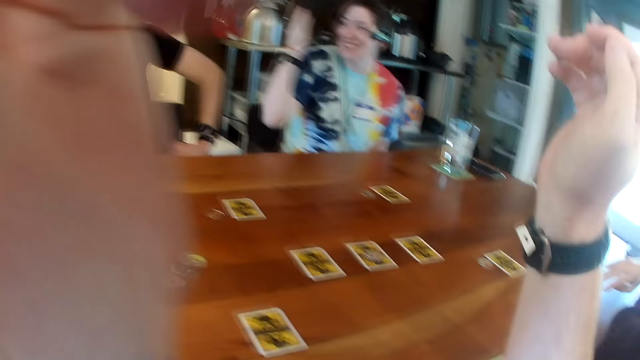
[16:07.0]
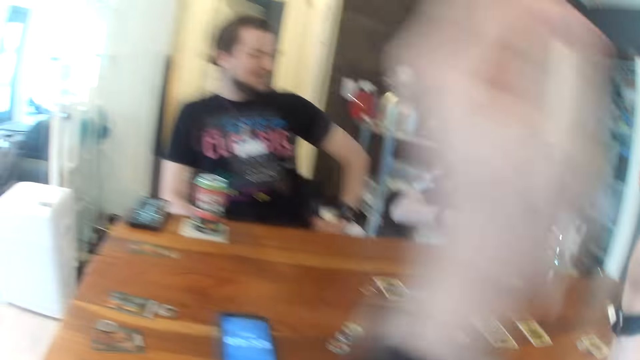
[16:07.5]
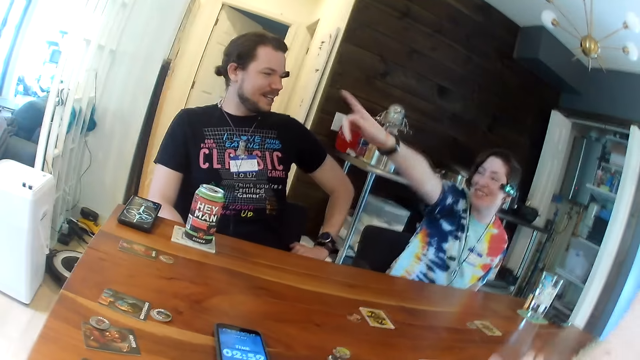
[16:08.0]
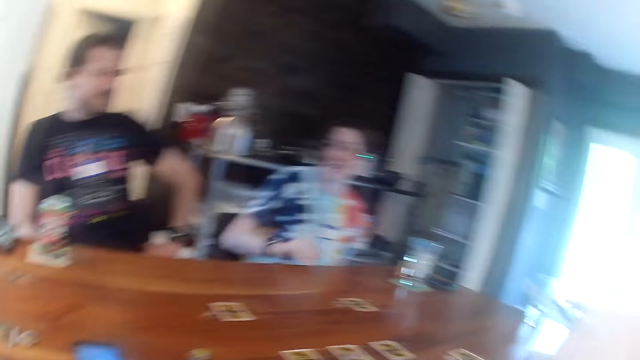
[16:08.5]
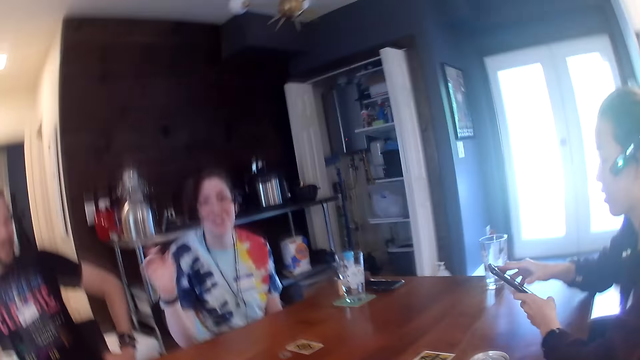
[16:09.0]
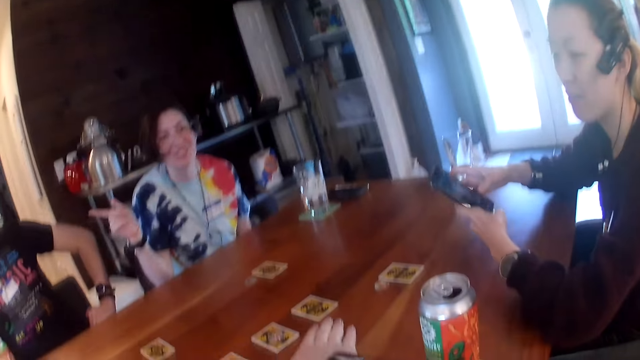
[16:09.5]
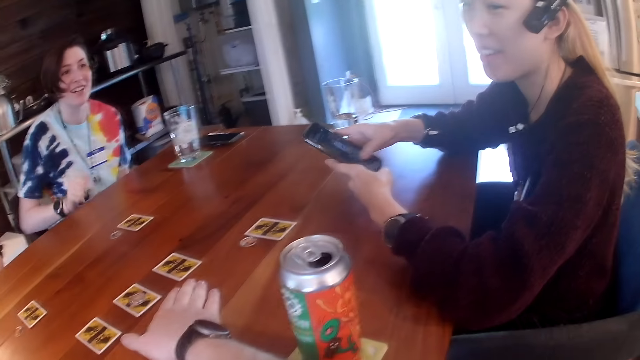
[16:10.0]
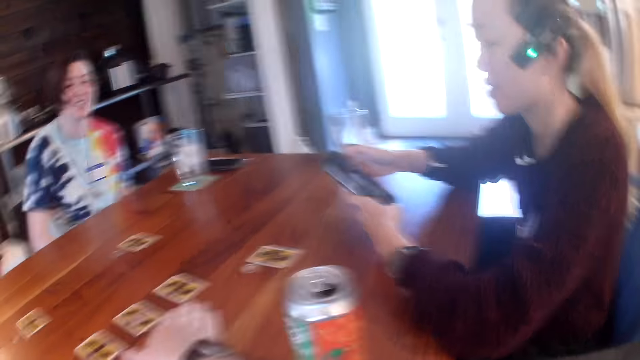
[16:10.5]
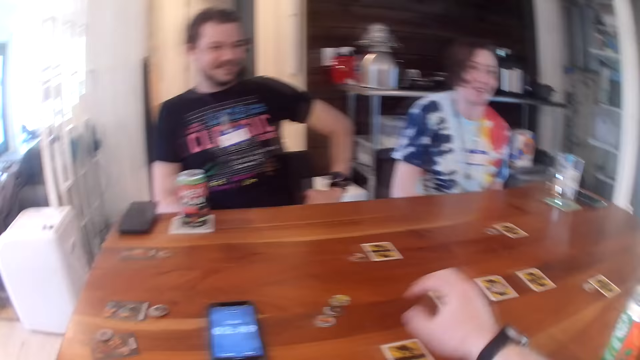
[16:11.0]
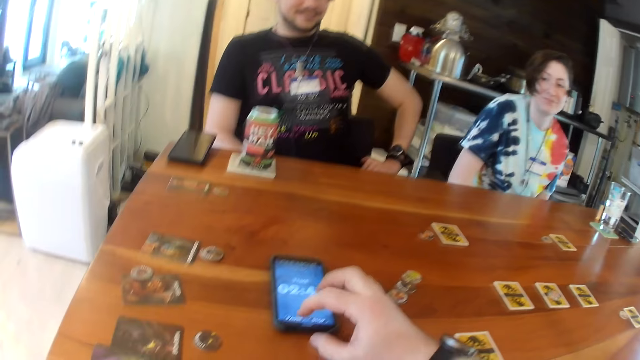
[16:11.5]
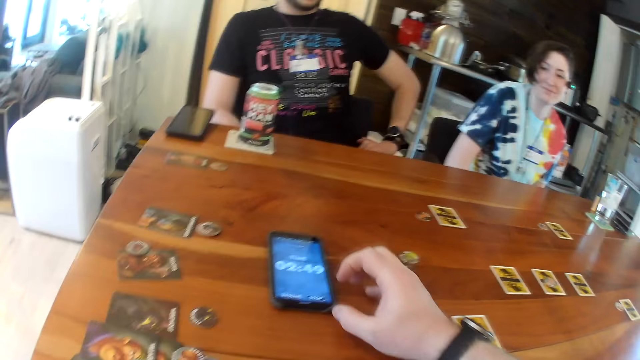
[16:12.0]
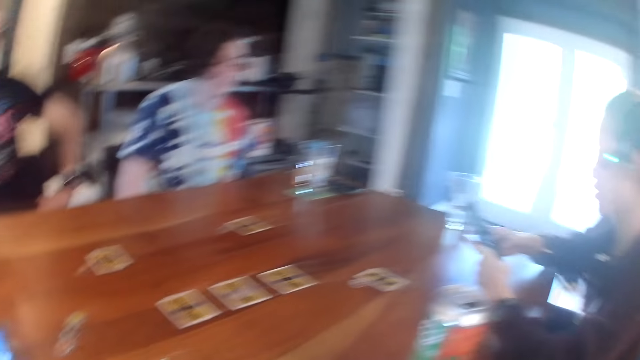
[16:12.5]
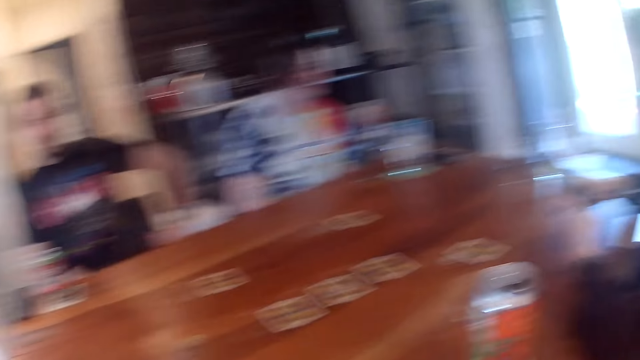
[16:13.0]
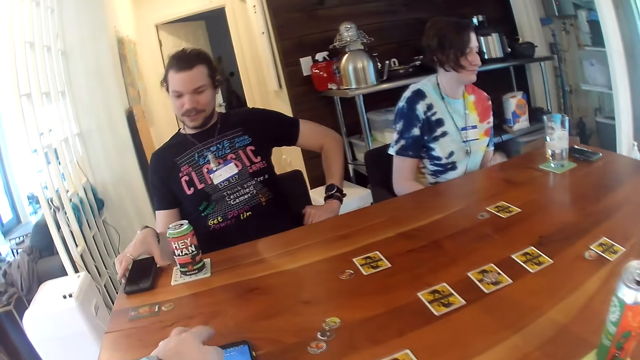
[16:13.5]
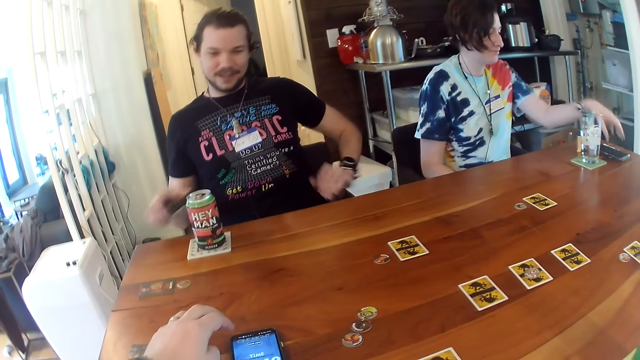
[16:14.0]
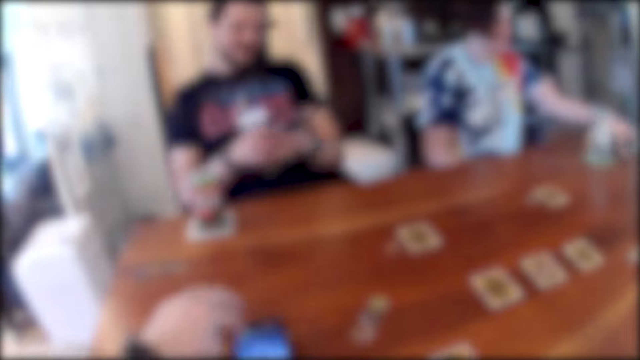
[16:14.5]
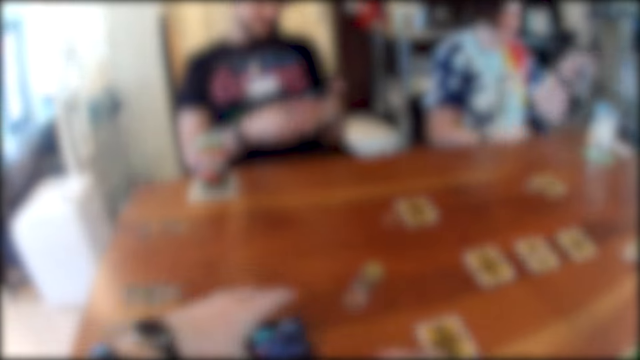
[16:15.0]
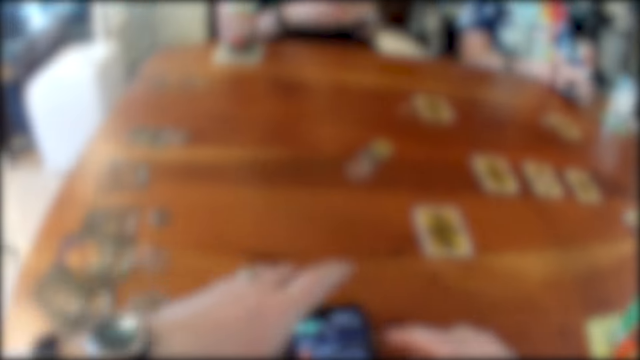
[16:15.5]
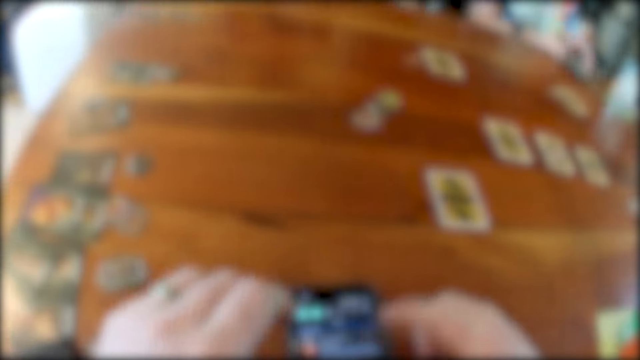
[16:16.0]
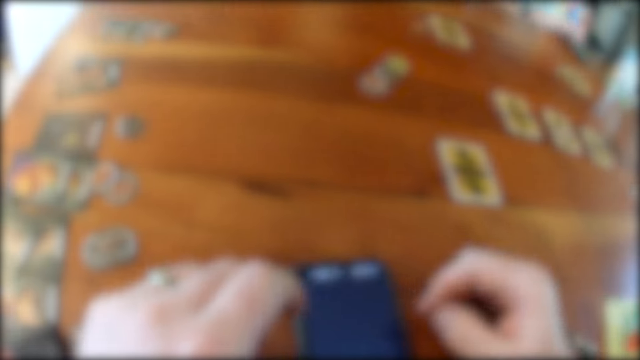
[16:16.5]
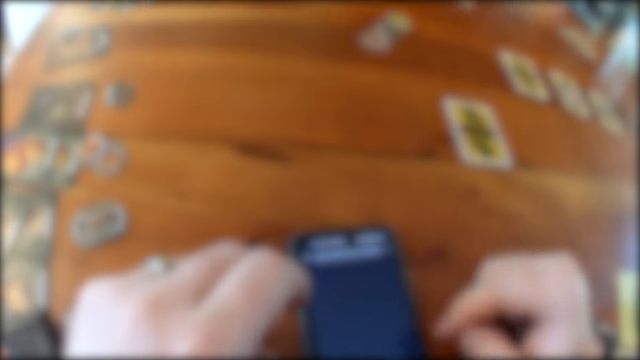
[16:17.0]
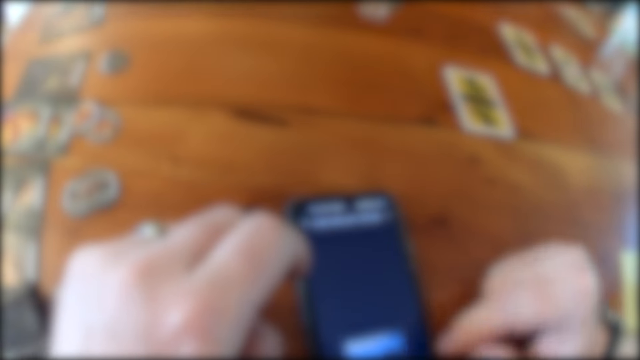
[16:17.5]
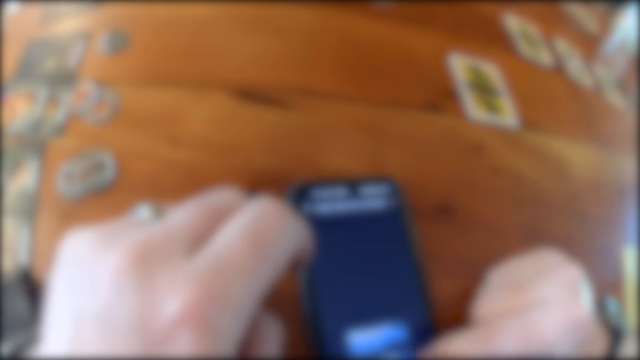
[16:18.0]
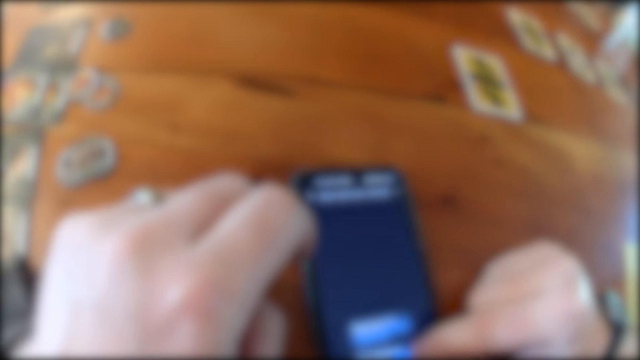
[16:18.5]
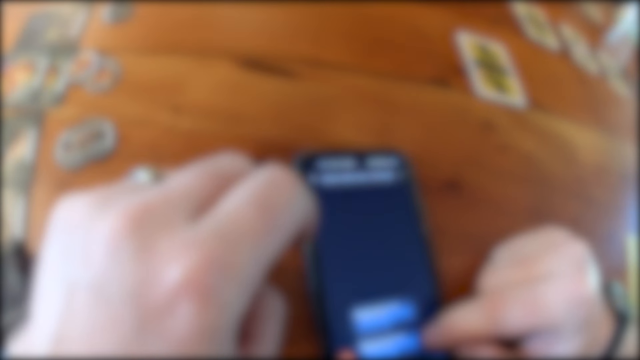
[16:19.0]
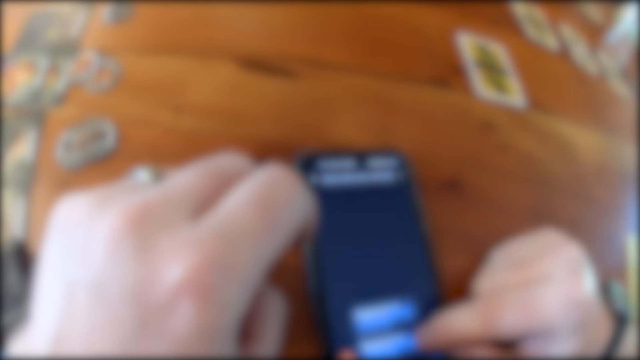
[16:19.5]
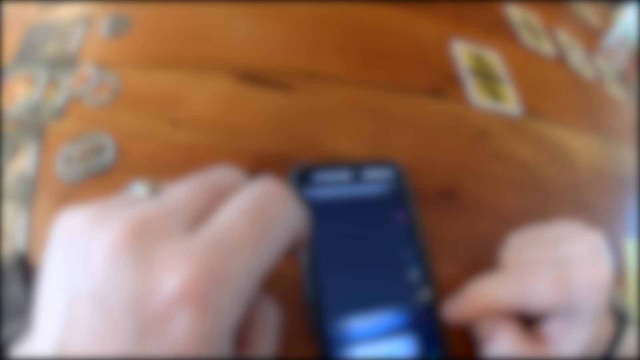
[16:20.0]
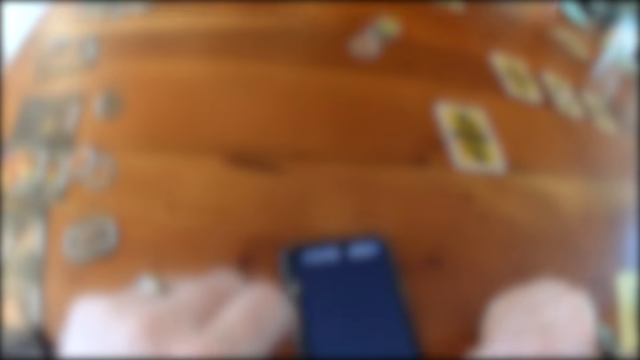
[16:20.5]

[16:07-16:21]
The camera wearer adjusts his camera with his left hand. He lifts both hands. A woman points at something with the right hand. The woman places her right hand on the table. Another woman holds a phone with her left hand and operates the phone with her right hand. The first woman points at something with the right hand. The camera wearer looks around. He operates a phone on the table with his right hand. He touches the phone with the right hand. He looks around. He operates the phone on the table with his left hand. A man takes a phone from the table with his right hand. The camera wearer touches the phone with the left hand. The man passes the phone to his left hand. The first woman takes a phone from the table with her left hand. The camera wearer moves the phone with his left hand. The man operates the phone with his right hand. The first woman drops the phone in her left hand on the table. She places a hand on the table. The camera wearer operates the phone on the table with his right hand.

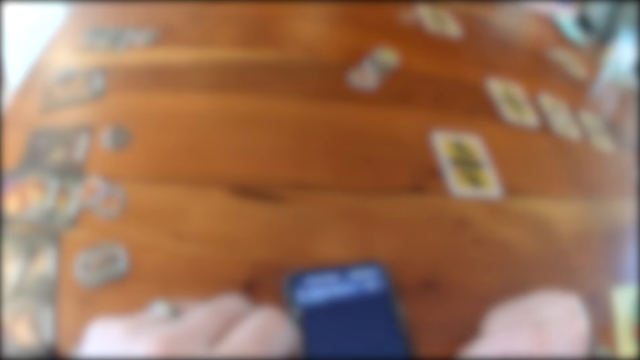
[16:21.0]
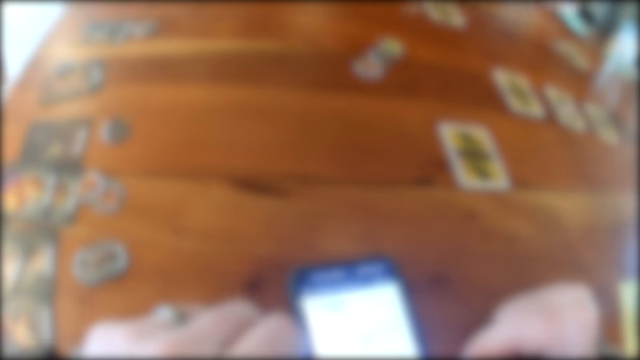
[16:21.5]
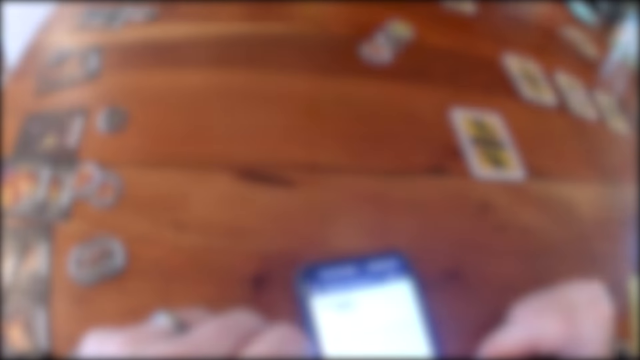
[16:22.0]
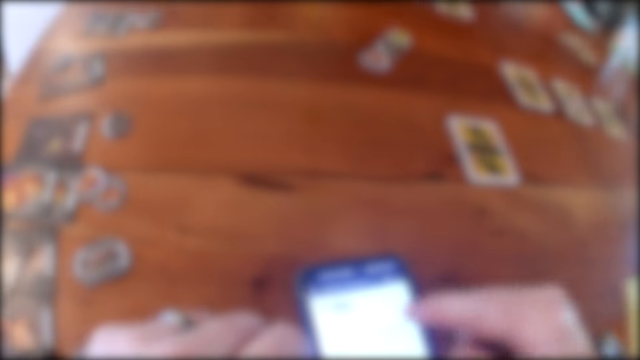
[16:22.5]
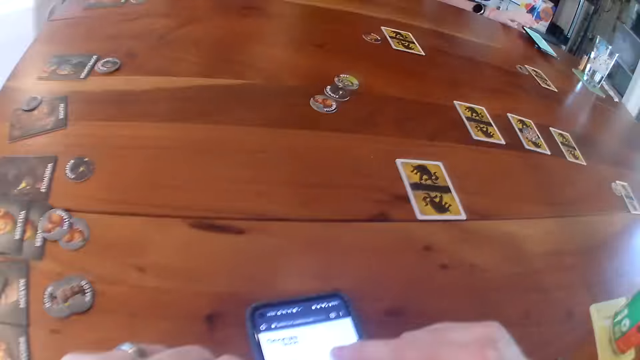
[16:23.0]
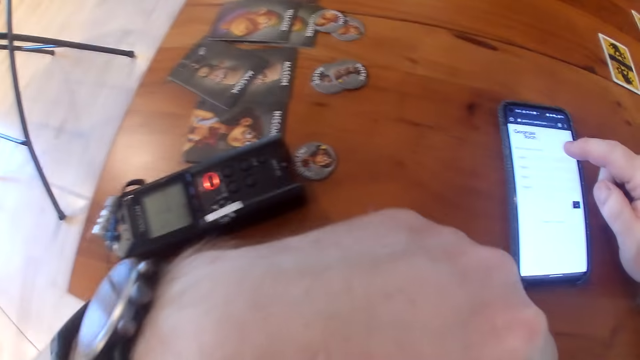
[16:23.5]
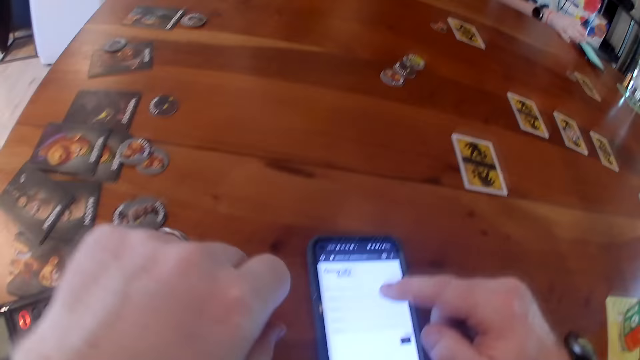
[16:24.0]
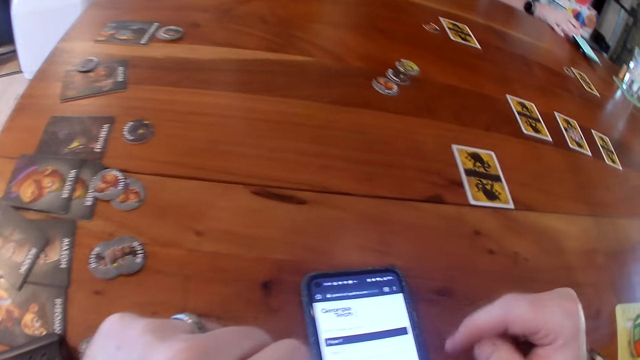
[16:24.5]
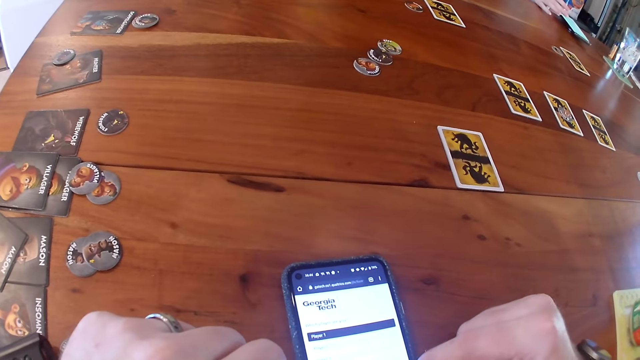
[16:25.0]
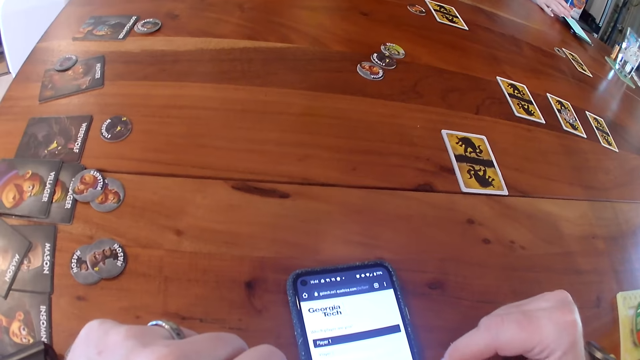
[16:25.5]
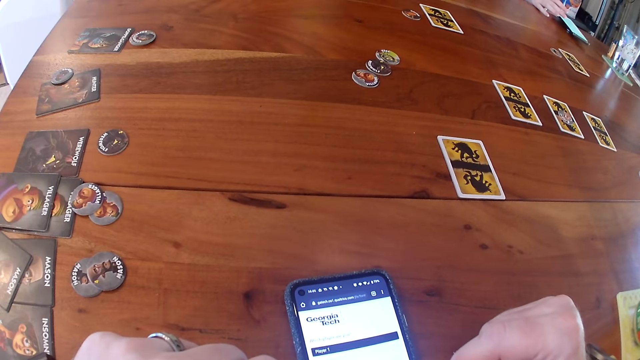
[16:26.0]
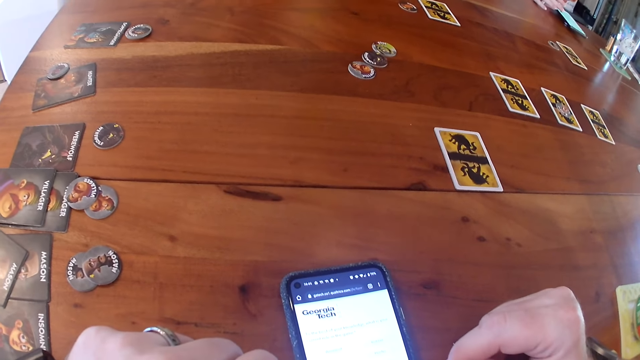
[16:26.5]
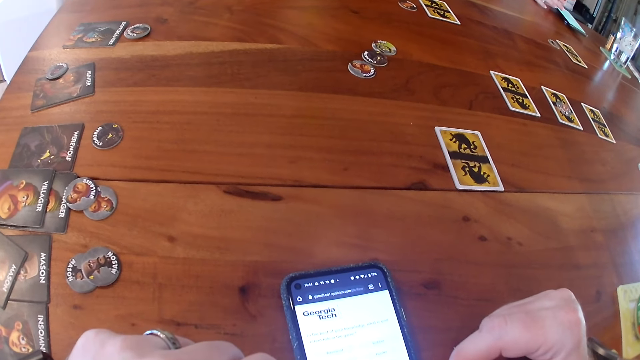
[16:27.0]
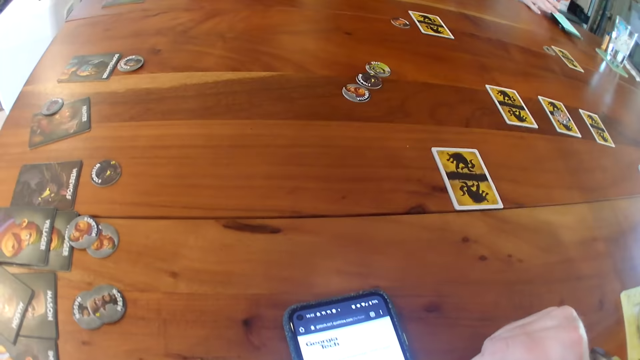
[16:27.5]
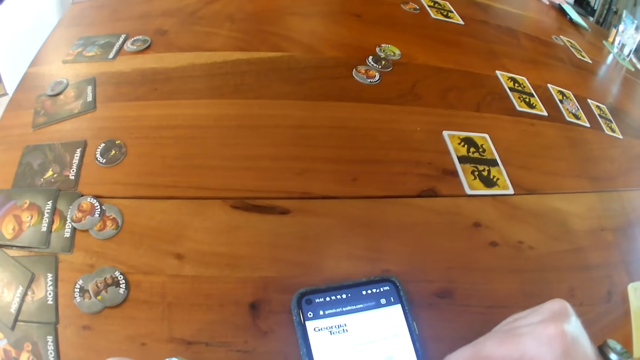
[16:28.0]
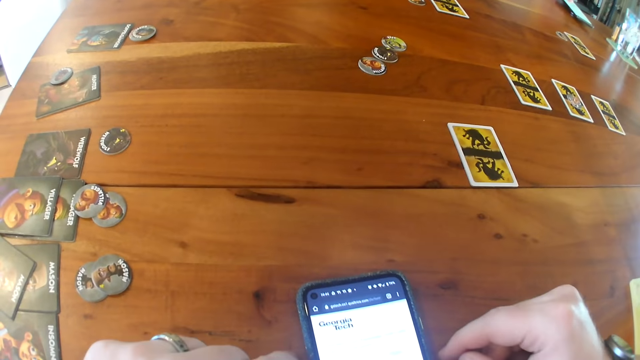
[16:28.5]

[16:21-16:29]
The woman operates the phone with her right hand. The camera wearer places his left hand on the table.
